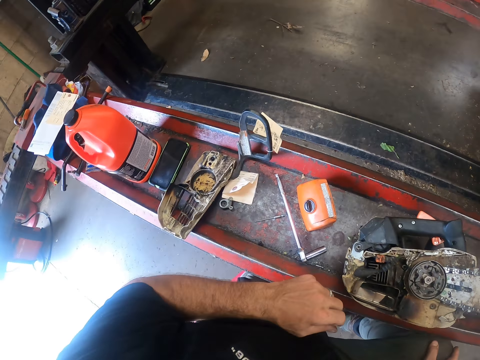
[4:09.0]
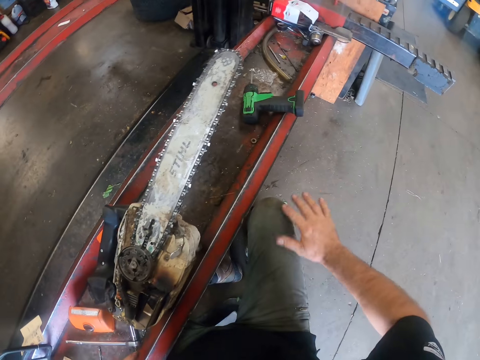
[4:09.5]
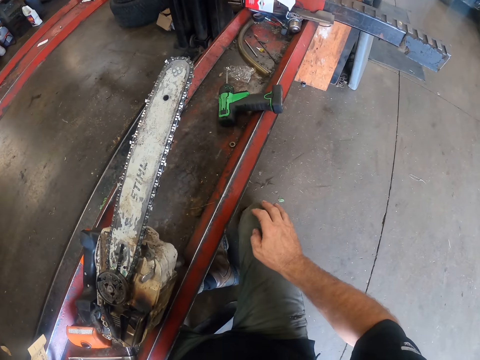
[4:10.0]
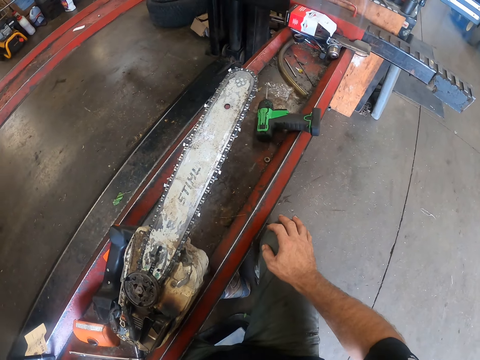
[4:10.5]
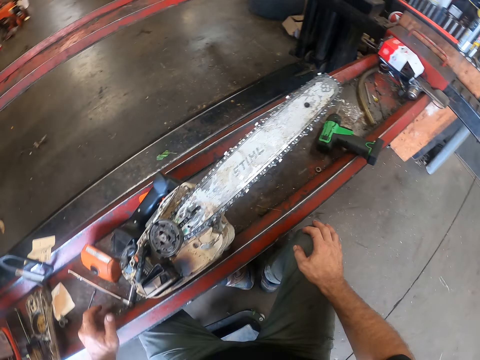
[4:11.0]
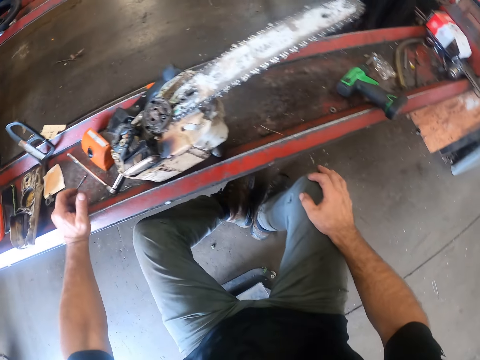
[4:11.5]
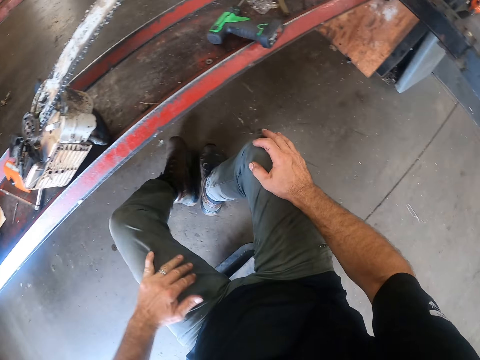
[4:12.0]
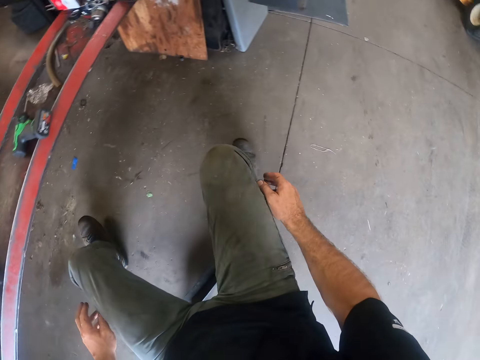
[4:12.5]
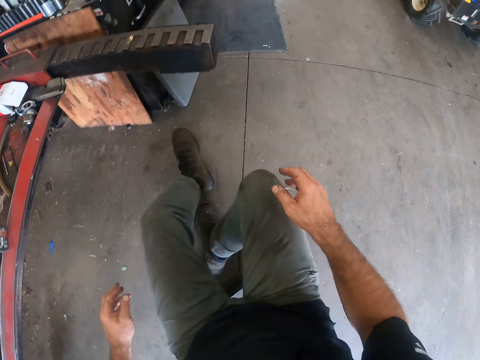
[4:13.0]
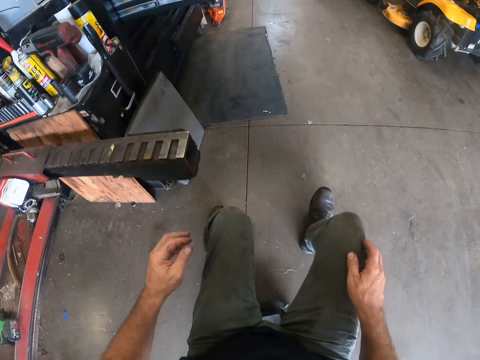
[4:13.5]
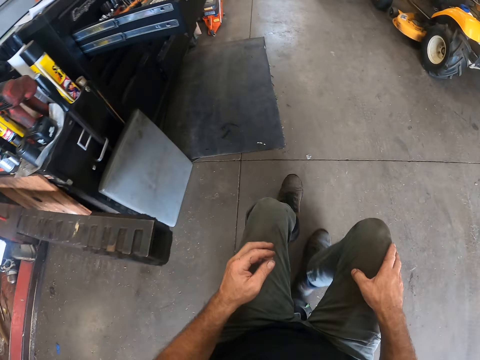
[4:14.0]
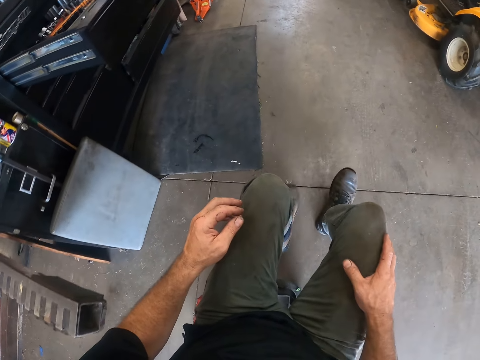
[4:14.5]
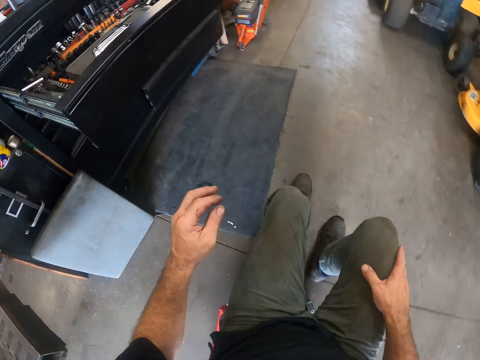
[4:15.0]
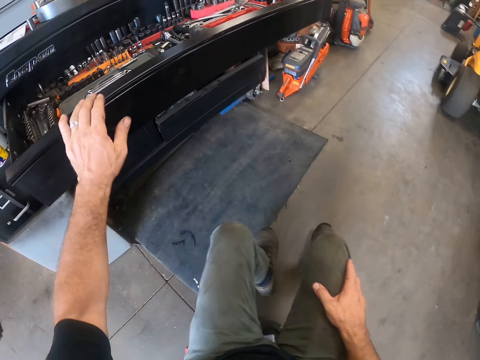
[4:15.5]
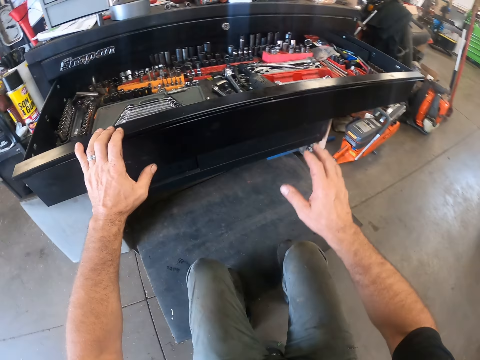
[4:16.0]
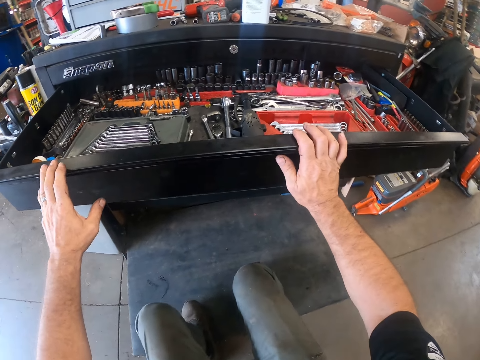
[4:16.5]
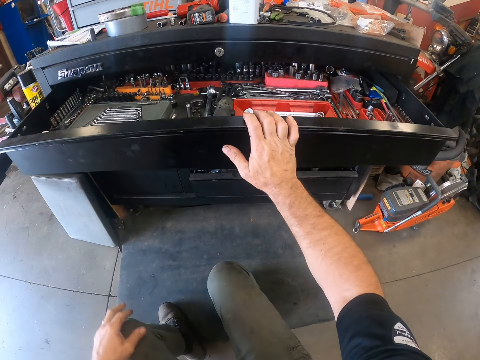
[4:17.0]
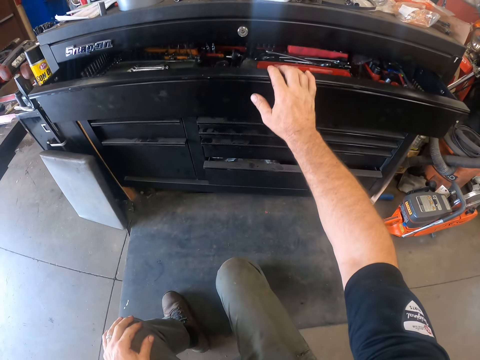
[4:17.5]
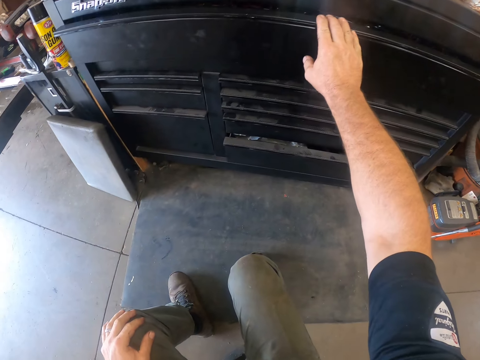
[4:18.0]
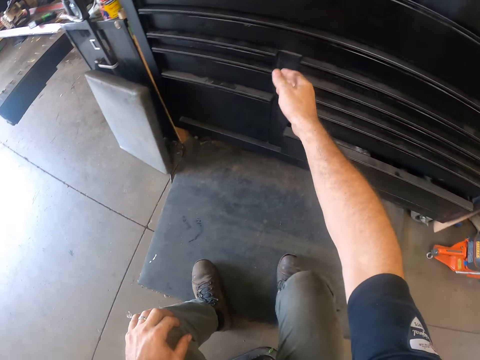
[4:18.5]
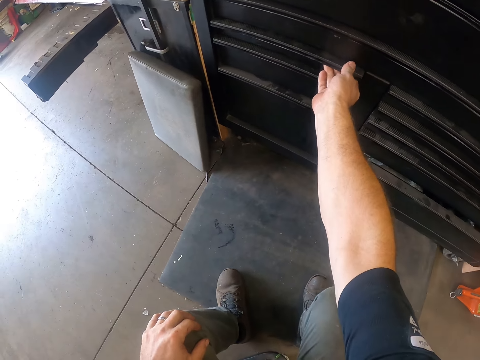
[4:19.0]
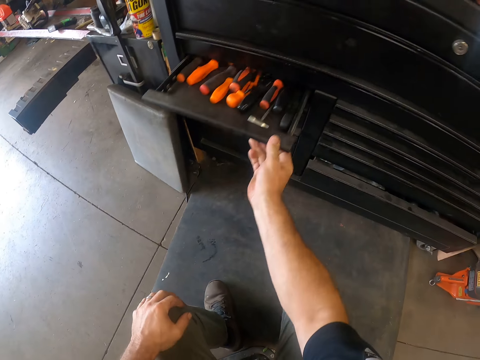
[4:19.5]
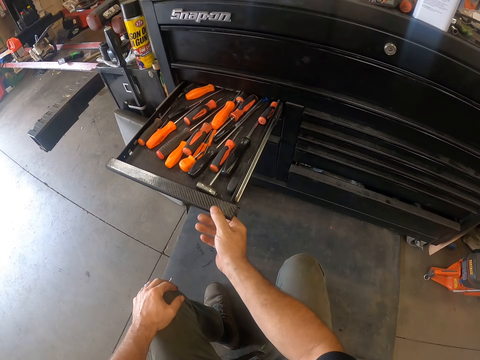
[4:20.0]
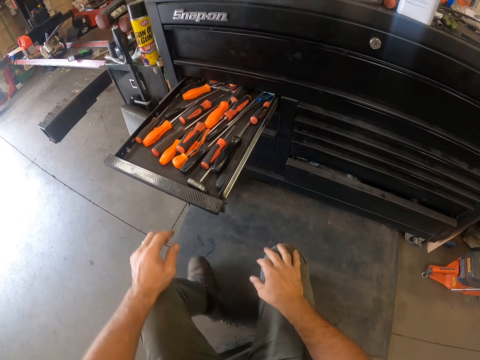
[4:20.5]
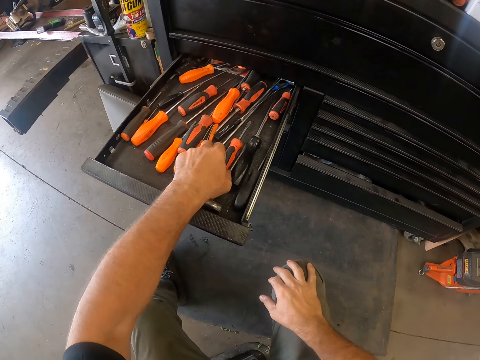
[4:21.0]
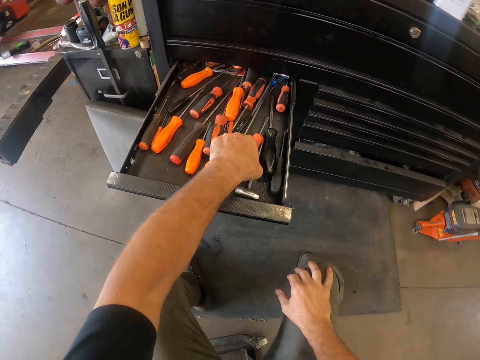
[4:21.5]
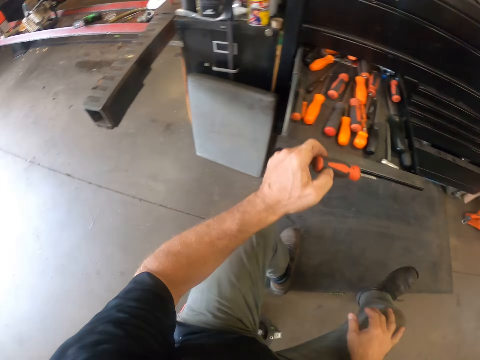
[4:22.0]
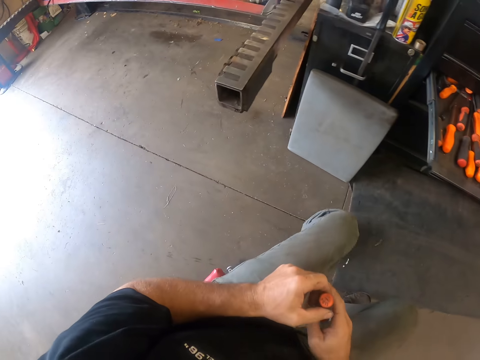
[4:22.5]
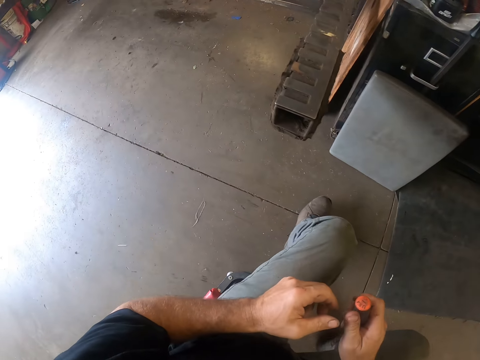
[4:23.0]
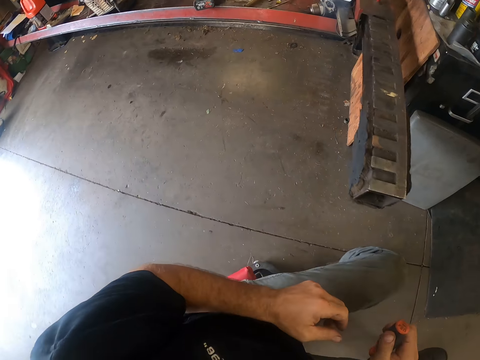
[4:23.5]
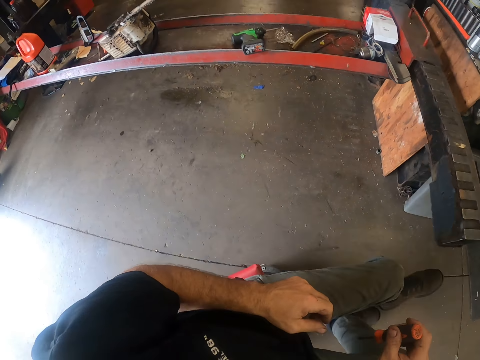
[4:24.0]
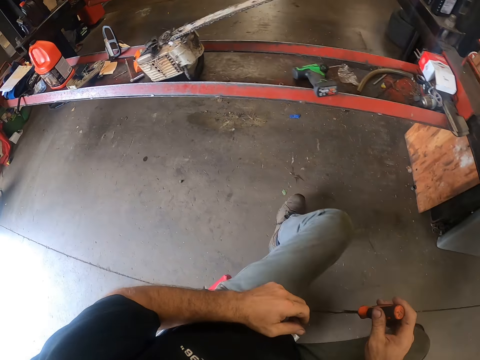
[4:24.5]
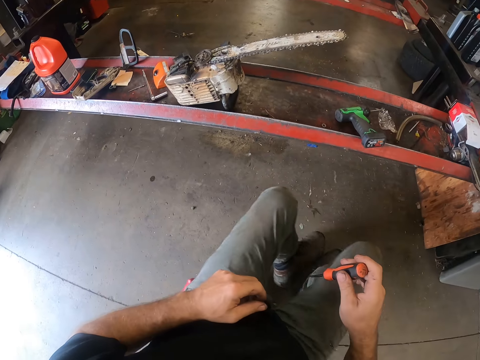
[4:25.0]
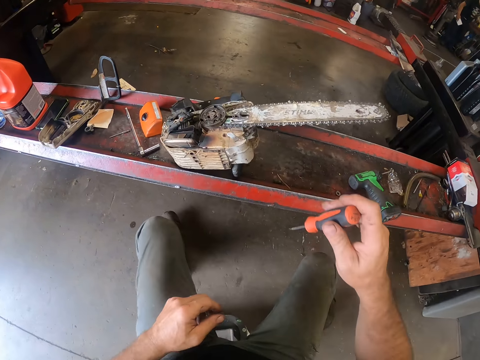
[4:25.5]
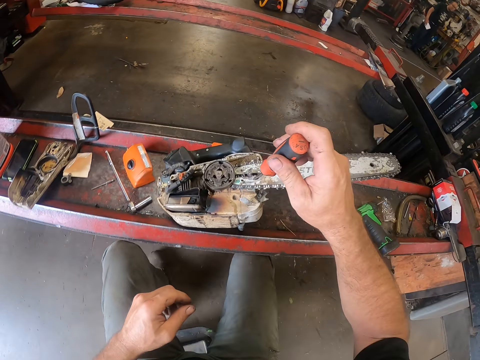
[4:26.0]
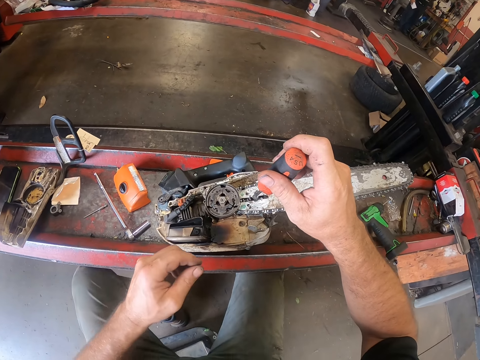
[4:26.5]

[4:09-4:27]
The camera wearer wipes his leg with his right hand. He holds his right knee. He looks at the chainsaw and moves away from the work table. He rubs his left hand on the knee. He moves to the left. He moves forward. He places his left hand on the drawer. He holds the drawer. He places his right hand on the drawer. He pushes in the drawer with his right hand. He pulls out a drawer with his right hand. He places his right hand on his leg. He picks up a flat-head screwdriver from the drawer with his left hand. He moves back to the work table. He passes the screwdriver from his left hand to his right hand. He holds the flat-head screwdriver with his right hand. He moves backwards. He turns to the work table.

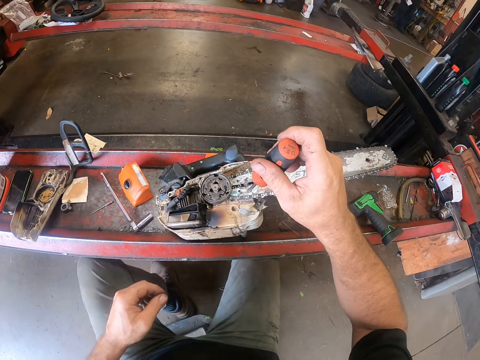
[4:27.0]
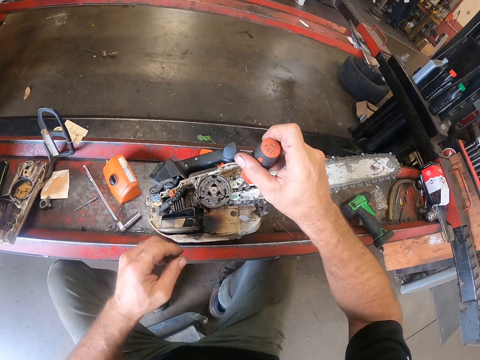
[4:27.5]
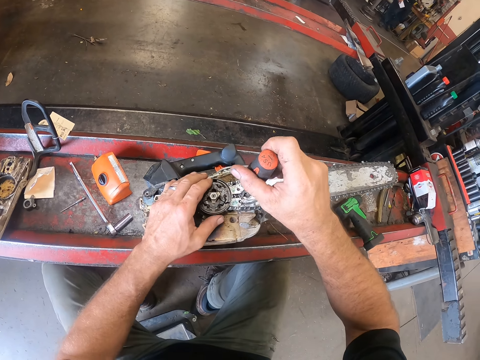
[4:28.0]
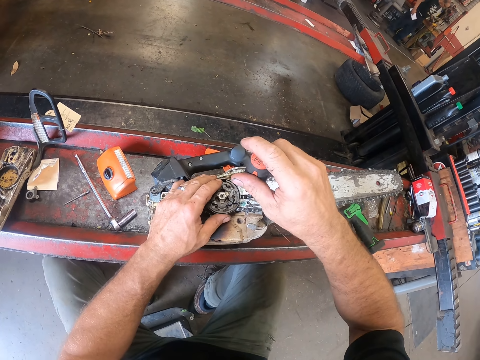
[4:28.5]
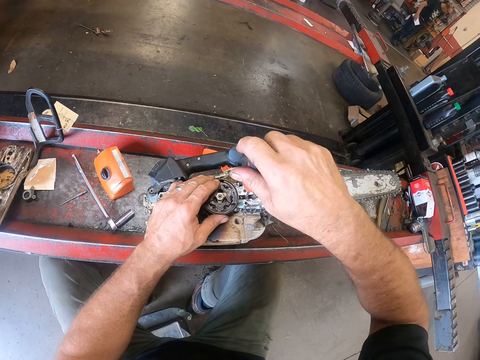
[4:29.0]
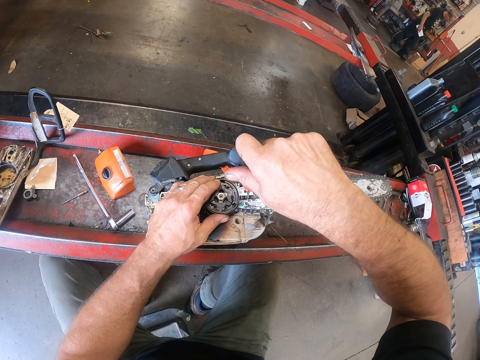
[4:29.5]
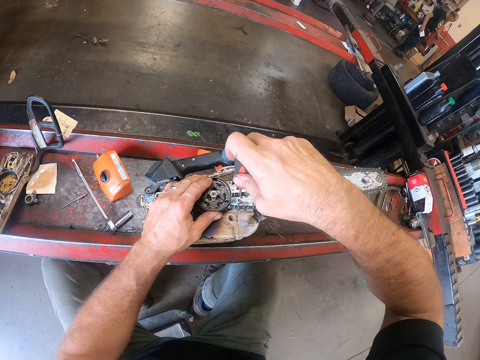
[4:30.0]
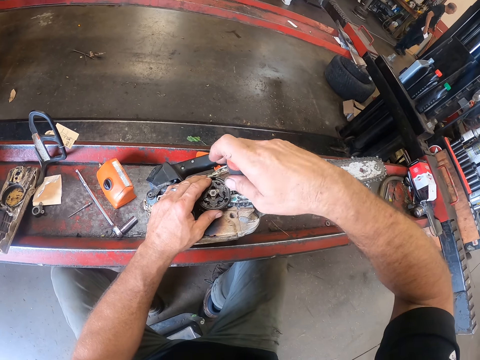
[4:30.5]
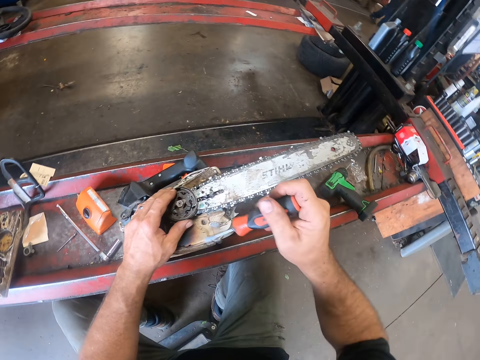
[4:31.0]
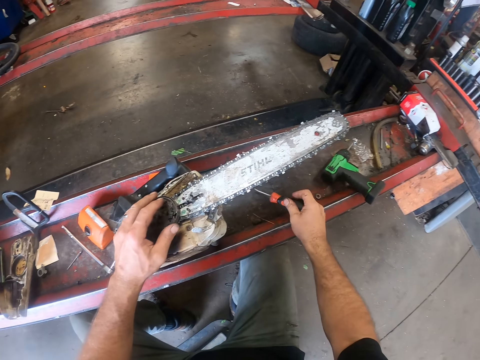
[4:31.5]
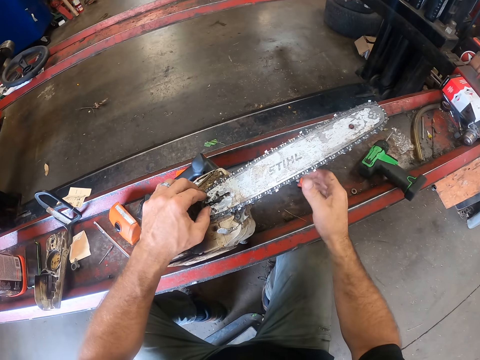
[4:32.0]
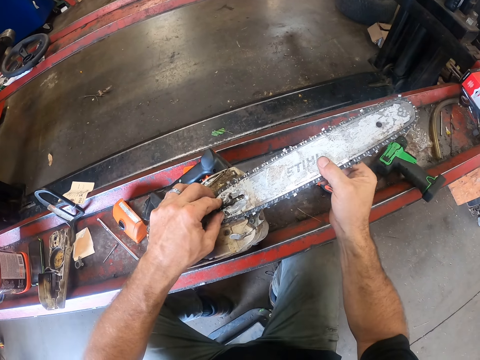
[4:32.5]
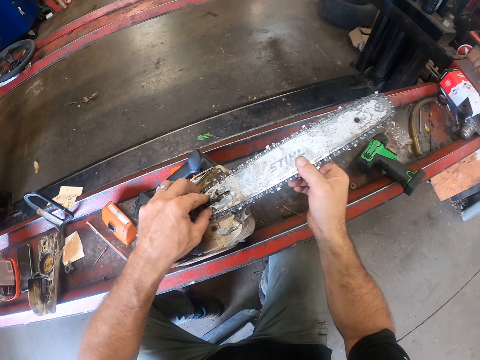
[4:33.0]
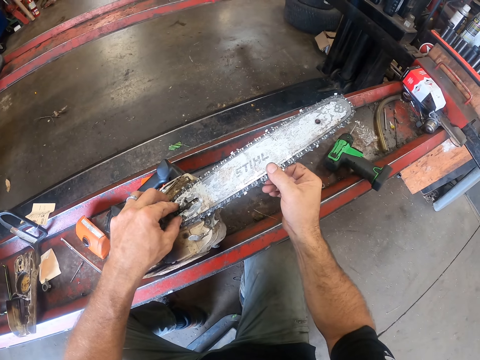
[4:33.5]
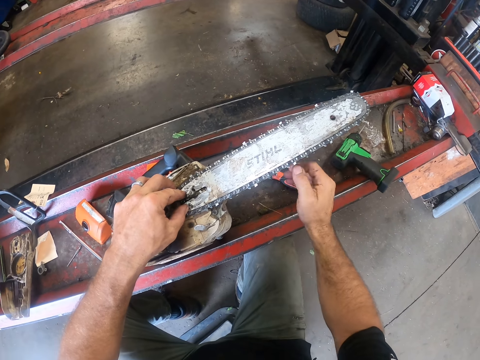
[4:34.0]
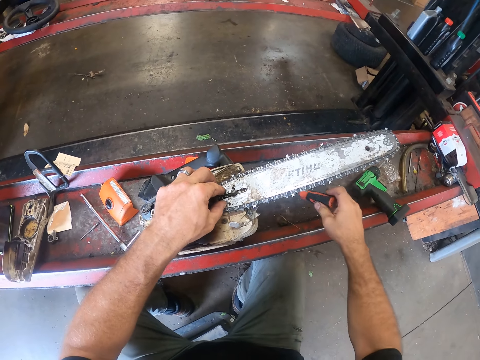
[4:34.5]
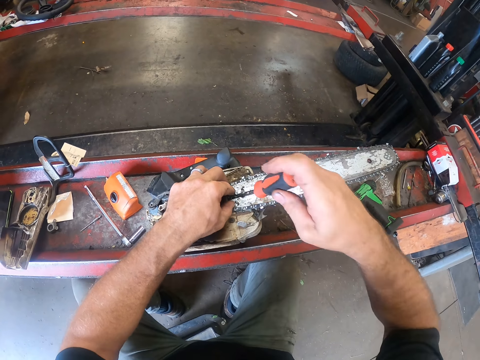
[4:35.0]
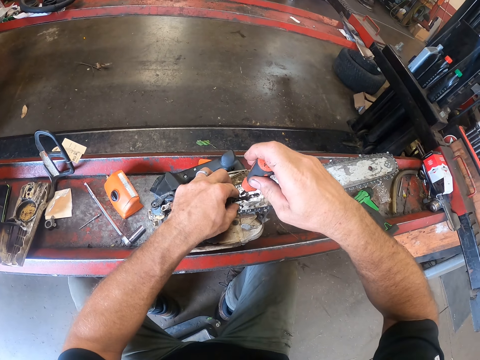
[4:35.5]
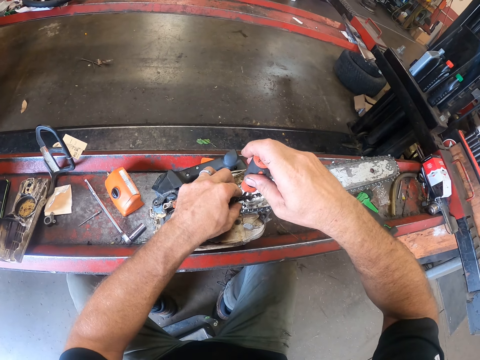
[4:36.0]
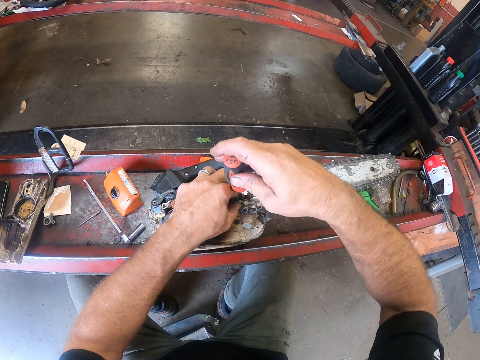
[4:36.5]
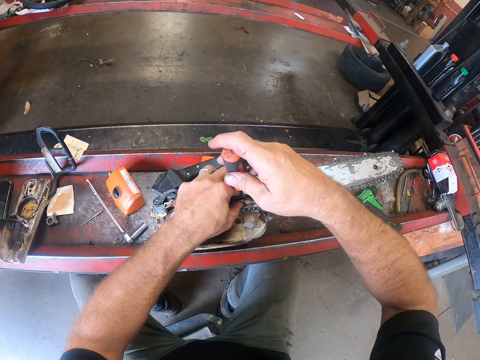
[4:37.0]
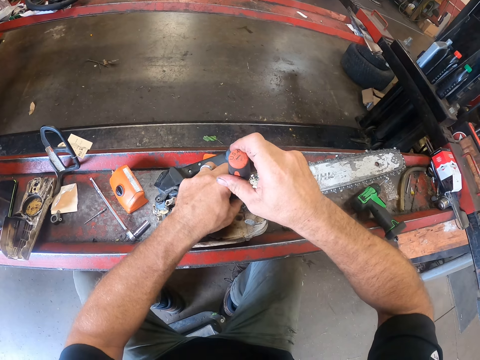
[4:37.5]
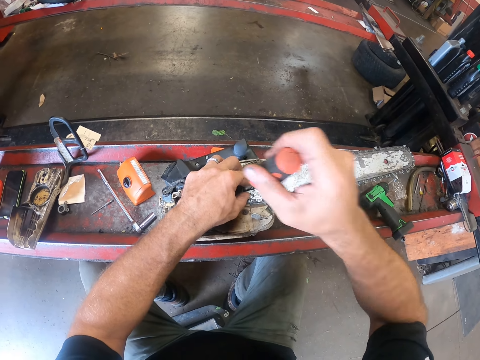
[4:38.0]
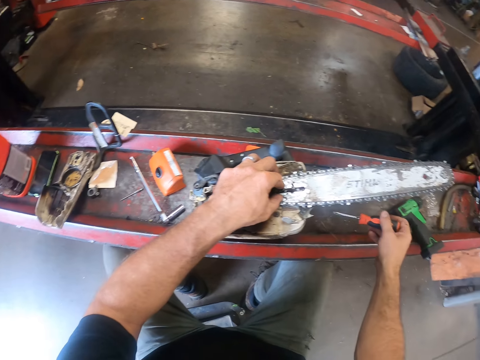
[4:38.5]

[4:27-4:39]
The camera wearer places his left hand on the chainsaw. He loosens a screw from the chainsaw with the screwdriver. He places the flat-head screwdriver on a screw. He tightens a screw. A man walks in front of the camera wearer. The camera wearer drops the screwdriver on the work table. He holds the chainsaw with his left hand. He adjusts the blade of the chainsaw with his right hand. He shakes the bar with his right hand. He picks up the screwdriver from the work table with his right hand. He loosens a screw from the chainsaw. He tightens a screw. He drops the chainsaw on the work table.
